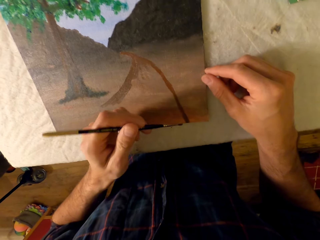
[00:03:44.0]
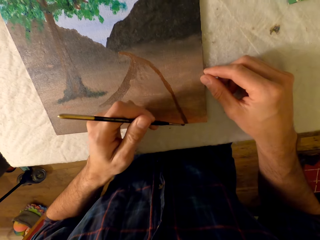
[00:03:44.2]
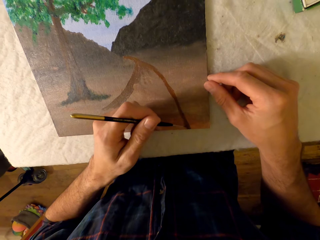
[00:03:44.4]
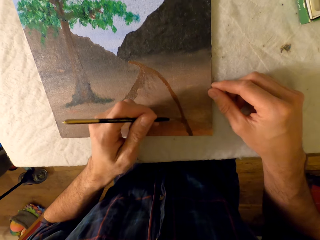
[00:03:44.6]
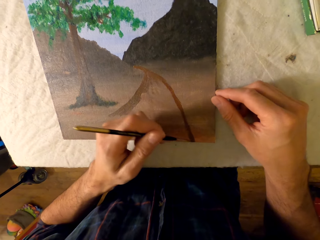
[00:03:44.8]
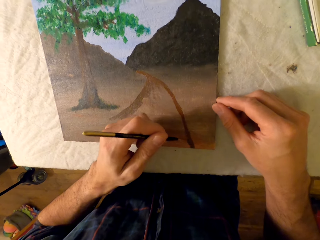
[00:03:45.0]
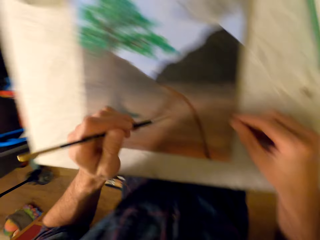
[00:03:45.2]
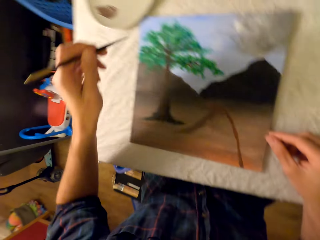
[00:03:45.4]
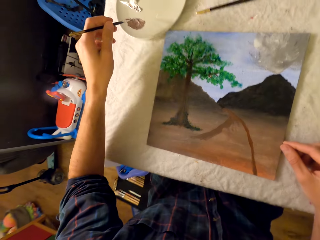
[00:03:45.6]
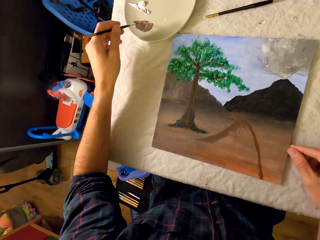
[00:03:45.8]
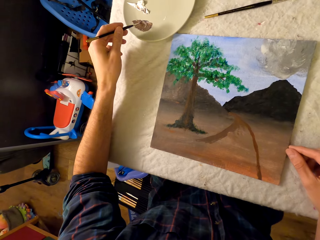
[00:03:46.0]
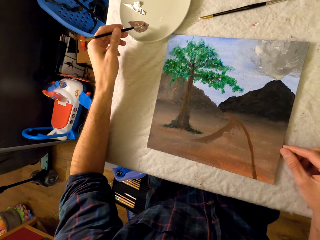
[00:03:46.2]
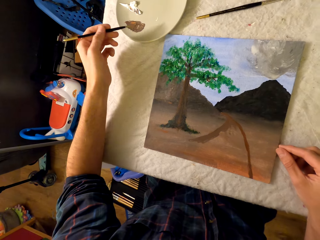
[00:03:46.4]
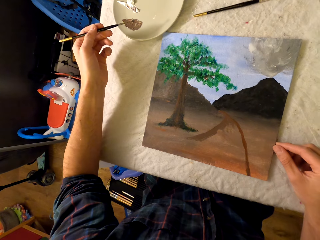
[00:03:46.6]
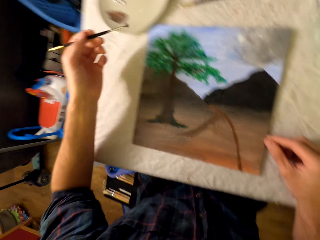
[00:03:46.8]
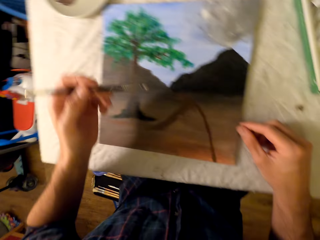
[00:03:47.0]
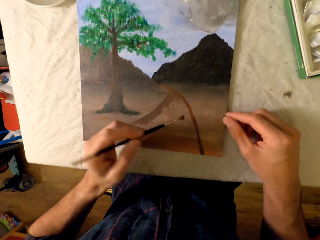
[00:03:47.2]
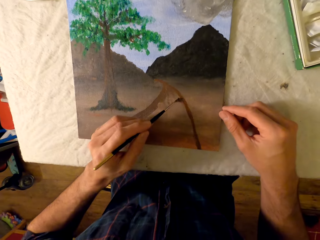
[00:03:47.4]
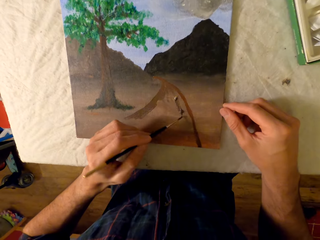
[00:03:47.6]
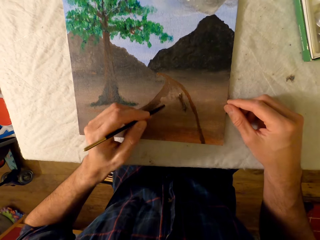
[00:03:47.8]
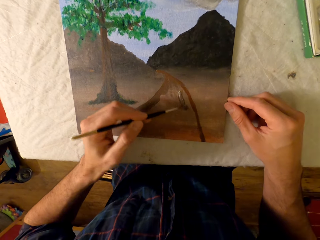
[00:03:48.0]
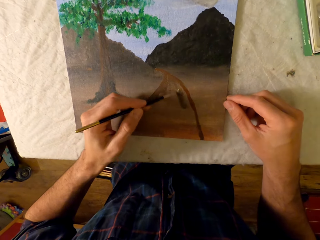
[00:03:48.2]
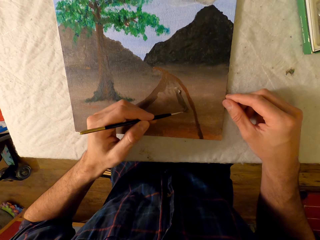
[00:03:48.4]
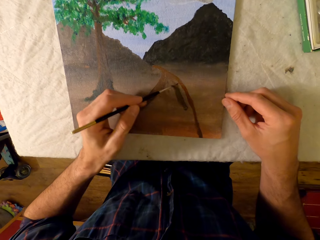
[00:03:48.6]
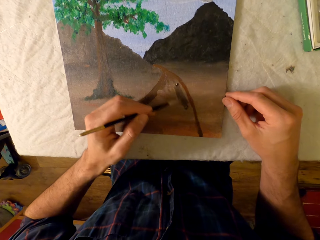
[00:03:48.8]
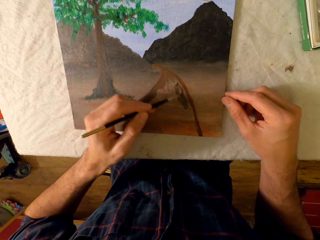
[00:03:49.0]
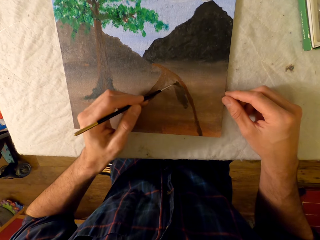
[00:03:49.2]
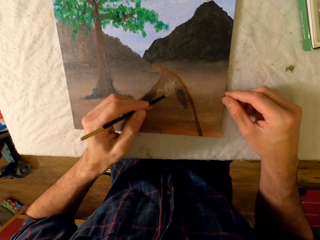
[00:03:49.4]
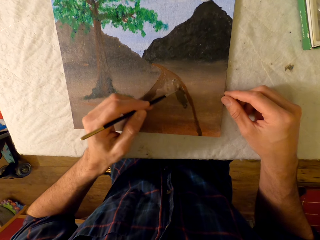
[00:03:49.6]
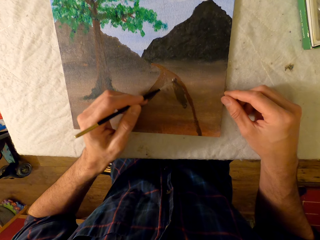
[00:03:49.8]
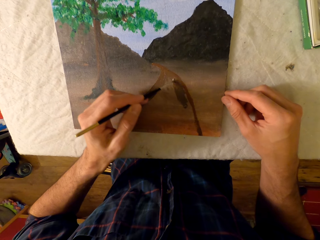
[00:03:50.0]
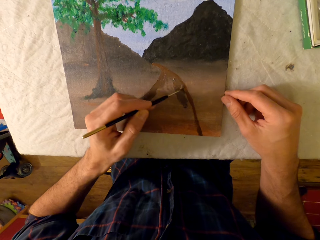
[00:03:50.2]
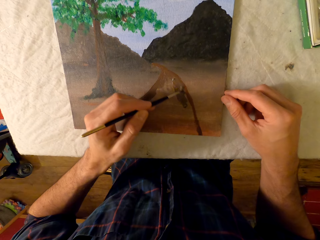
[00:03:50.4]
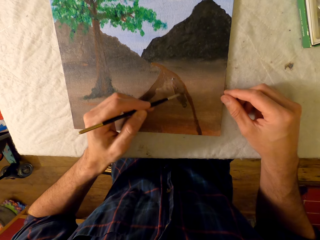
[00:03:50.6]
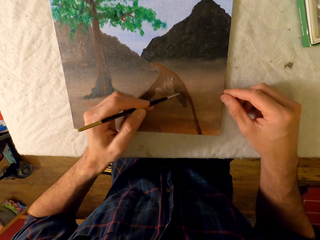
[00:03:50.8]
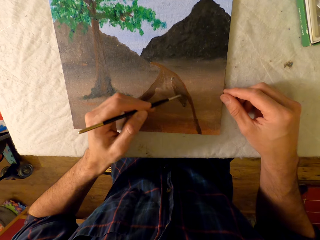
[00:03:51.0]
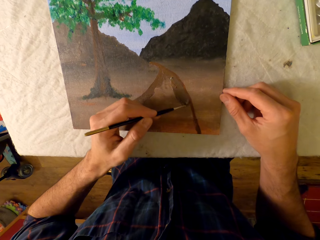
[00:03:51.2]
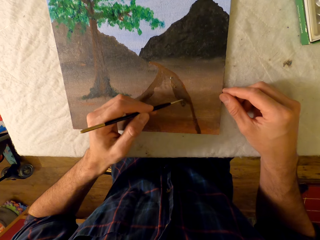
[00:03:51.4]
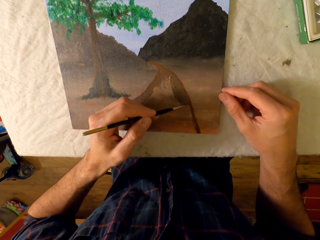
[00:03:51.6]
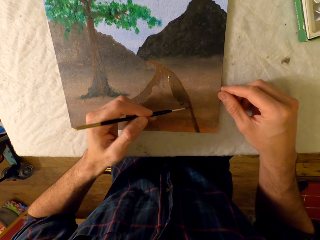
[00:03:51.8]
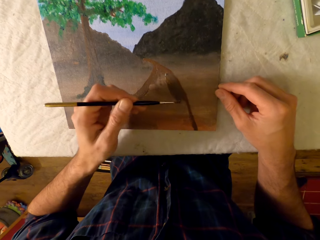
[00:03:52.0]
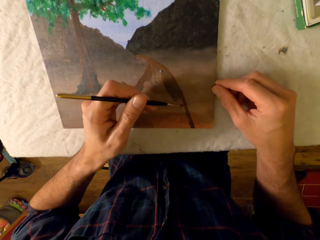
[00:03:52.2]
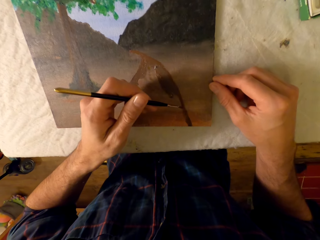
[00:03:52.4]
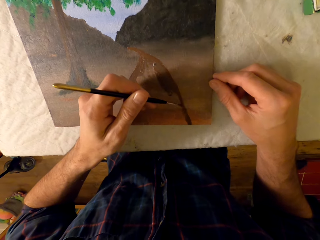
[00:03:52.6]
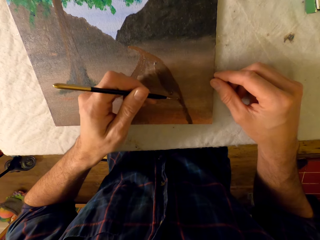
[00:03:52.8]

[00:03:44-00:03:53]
The camera wearer rubs the pen brush in the ink. They select the paint. They draw the picture. They paint the picture with the pen brush.

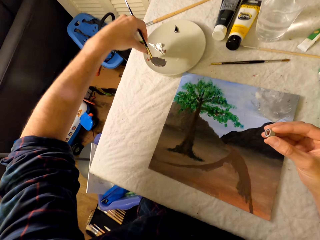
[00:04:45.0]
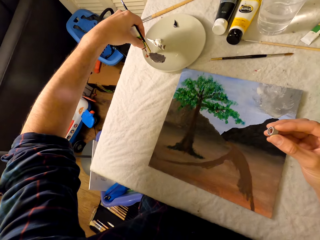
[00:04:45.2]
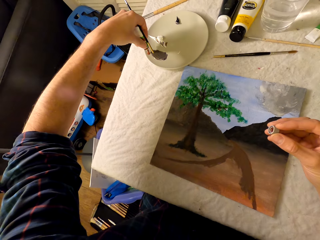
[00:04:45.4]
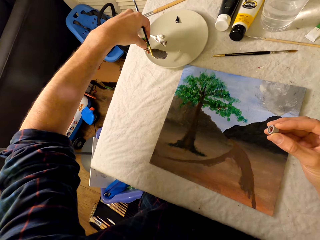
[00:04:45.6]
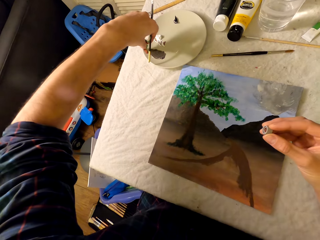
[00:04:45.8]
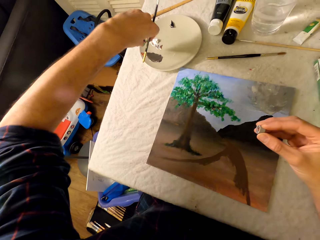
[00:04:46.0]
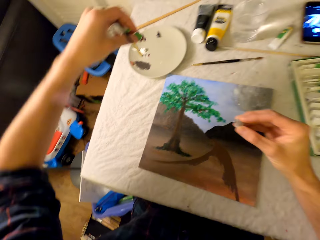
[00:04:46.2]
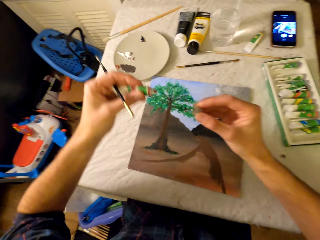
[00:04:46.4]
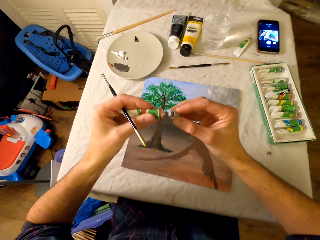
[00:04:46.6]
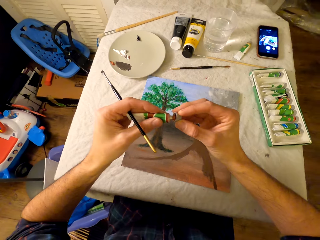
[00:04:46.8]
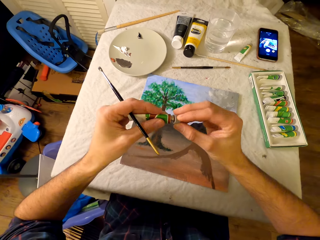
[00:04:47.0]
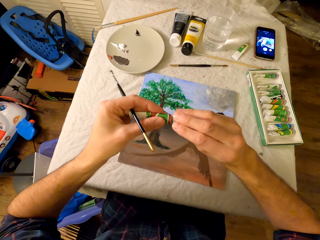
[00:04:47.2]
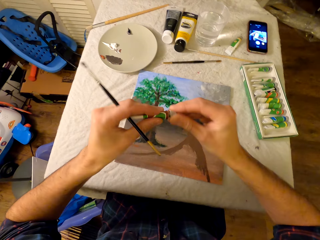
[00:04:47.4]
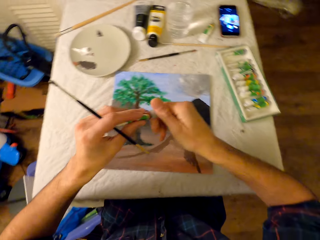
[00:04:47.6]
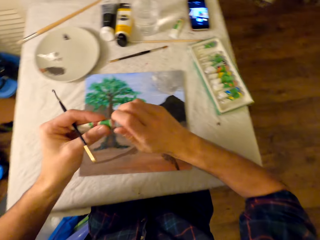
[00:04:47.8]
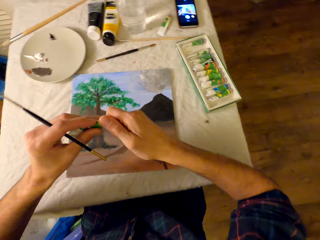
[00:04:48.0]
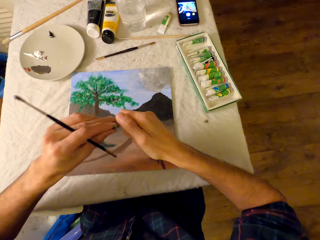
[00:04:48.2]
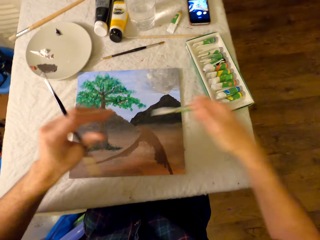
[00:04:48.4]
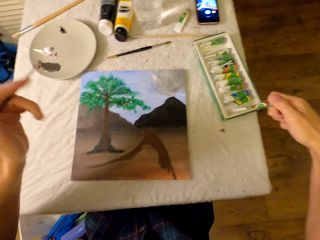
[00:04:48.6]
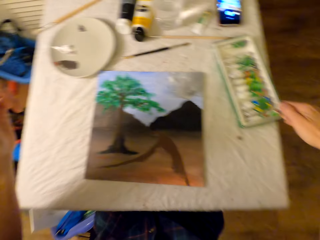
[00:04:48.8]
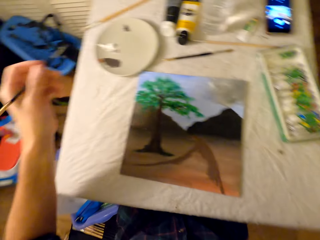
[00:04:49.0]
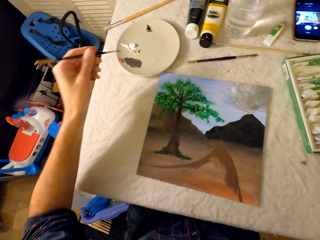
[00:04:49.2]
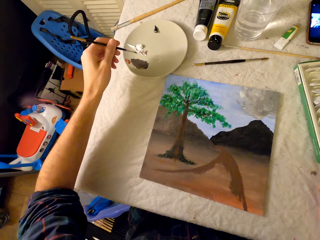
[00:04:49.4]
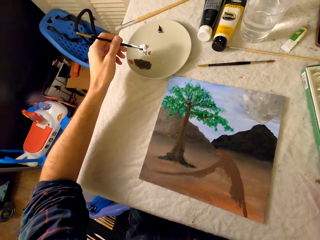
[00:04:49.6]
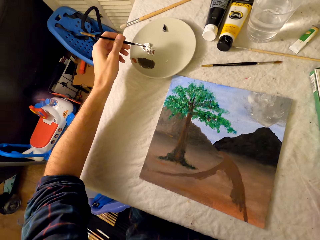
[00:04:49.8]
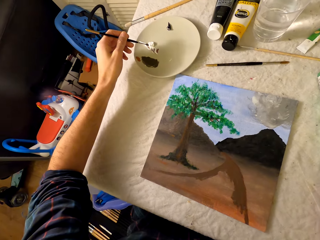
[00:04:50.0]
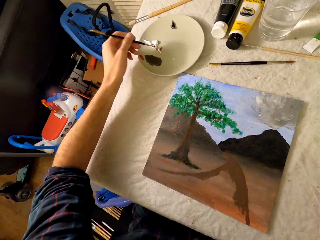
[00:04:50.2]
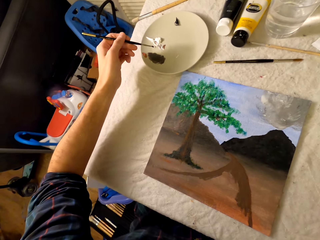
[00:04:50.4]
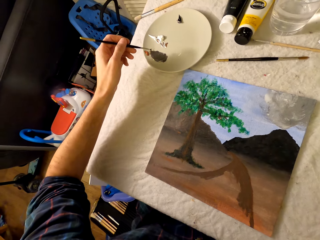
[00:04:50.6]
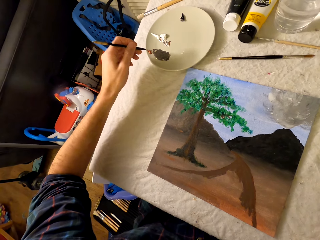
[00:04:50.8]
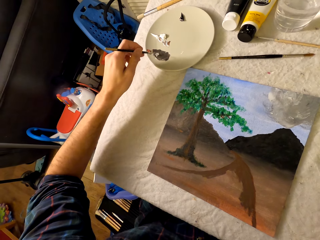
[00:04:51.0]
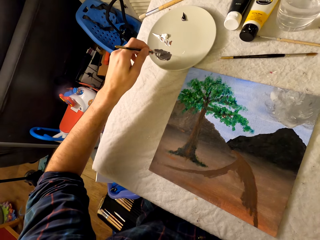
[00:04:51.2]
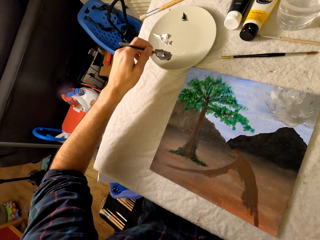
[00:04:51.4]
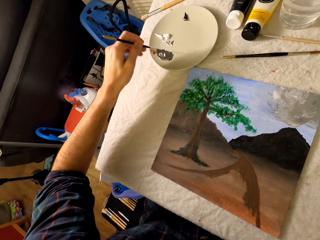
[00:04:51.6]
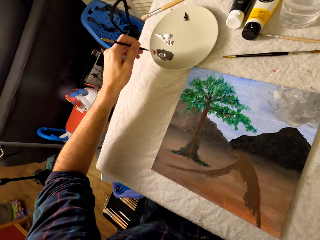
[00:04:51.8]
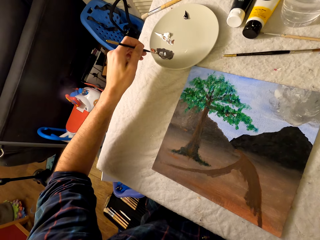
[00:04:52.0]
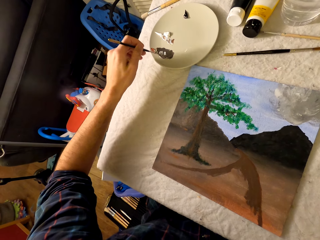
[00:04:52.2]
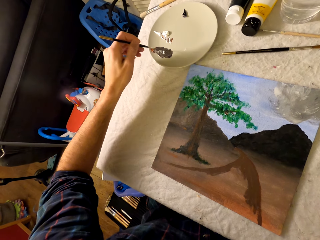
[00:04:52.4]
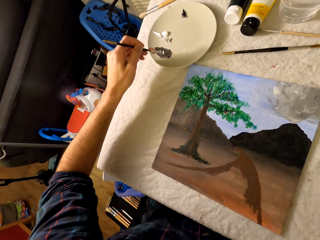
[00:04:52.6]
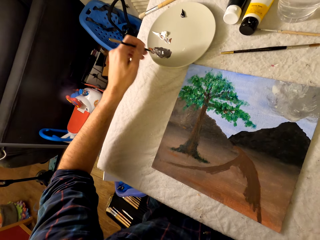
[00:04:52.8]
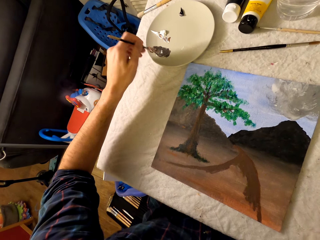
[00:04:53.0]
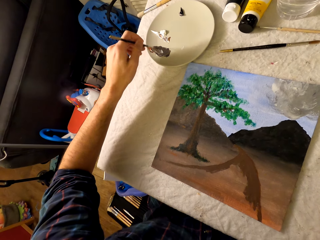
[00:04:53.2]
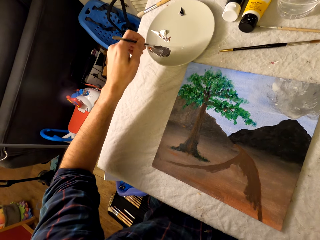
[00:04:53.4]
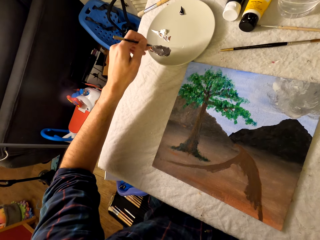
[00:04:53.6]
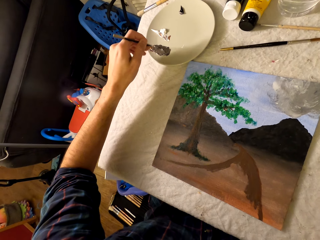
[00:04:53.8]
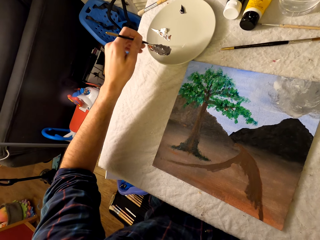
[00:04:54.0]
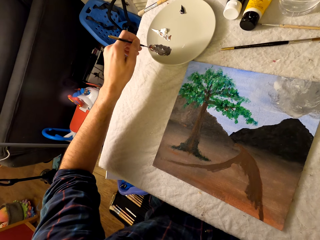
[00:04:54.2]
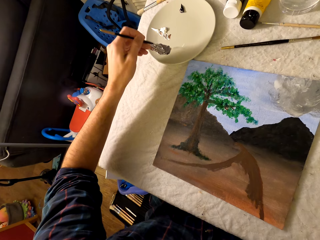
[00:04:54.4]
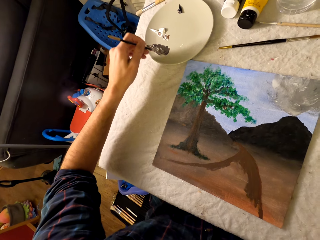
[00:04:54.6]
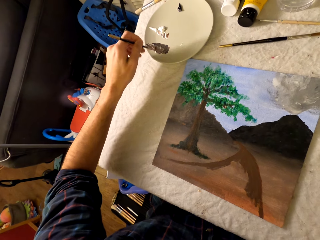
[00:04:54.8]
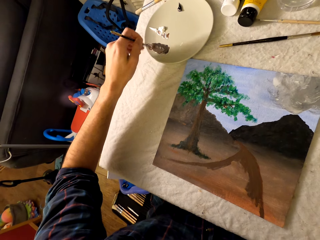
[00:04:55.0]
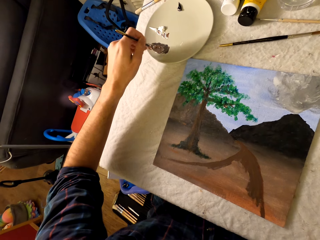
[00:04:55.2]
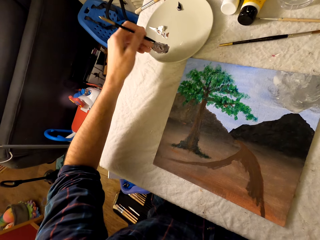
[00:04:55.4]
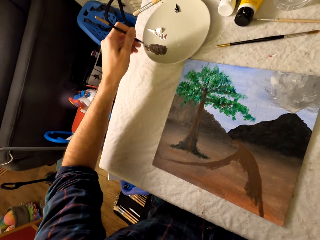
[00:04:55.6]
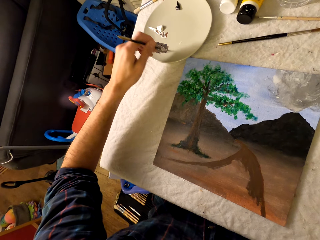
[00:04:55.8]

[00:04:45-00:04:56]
The camera wearer closes the paint tube with both hands. He puts the paint tube back in the box. He rubs the pen brush in the ink. He scoops paint with his left hand.

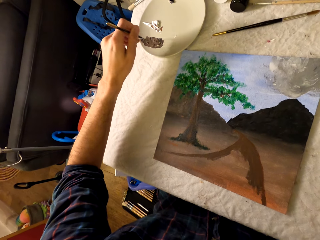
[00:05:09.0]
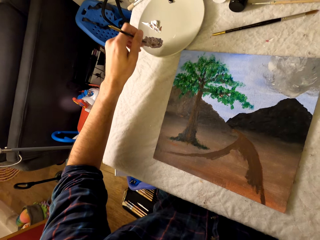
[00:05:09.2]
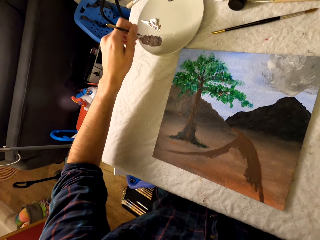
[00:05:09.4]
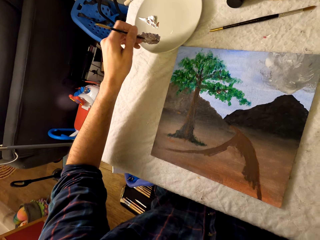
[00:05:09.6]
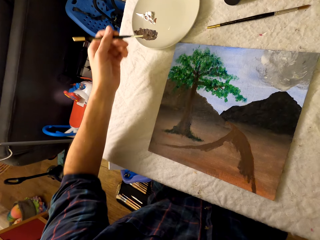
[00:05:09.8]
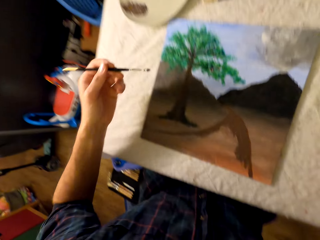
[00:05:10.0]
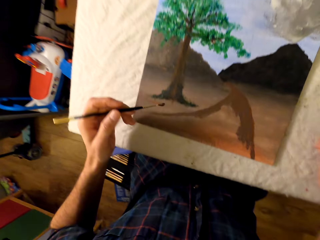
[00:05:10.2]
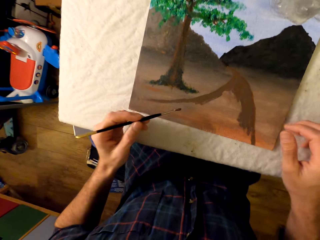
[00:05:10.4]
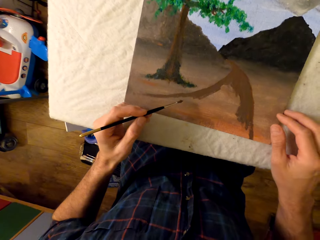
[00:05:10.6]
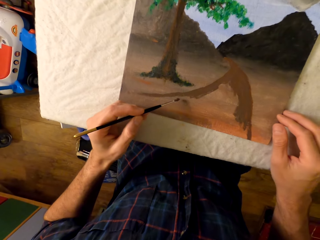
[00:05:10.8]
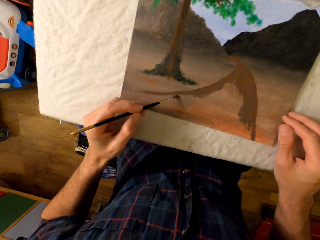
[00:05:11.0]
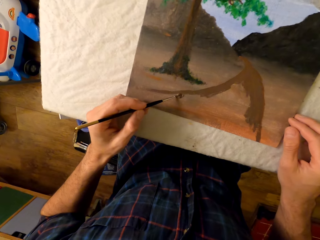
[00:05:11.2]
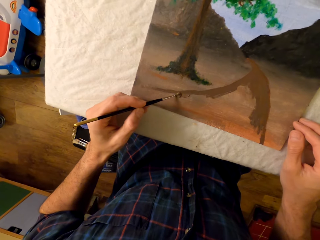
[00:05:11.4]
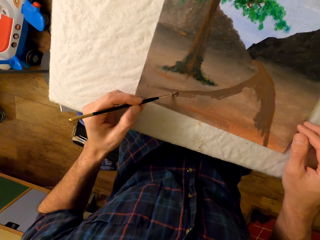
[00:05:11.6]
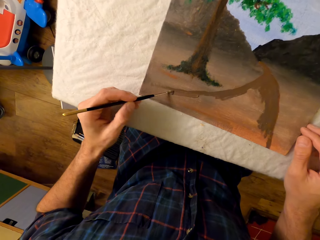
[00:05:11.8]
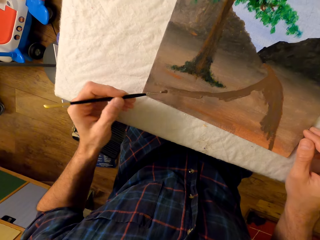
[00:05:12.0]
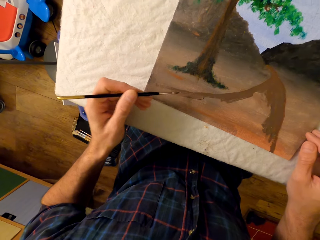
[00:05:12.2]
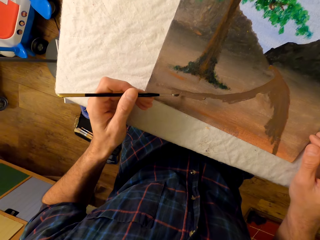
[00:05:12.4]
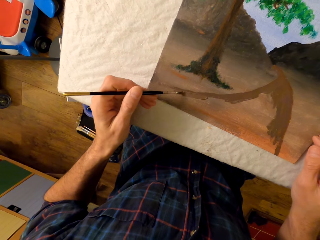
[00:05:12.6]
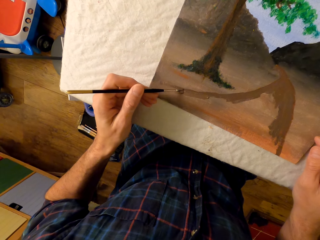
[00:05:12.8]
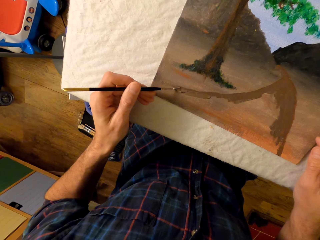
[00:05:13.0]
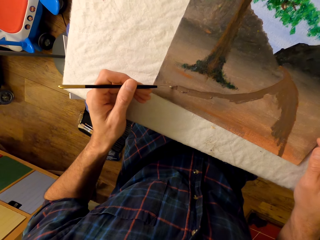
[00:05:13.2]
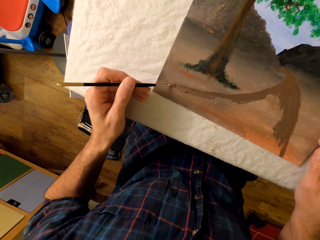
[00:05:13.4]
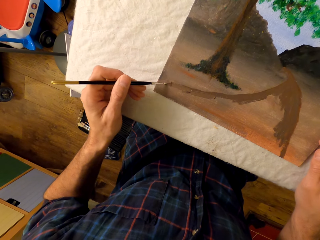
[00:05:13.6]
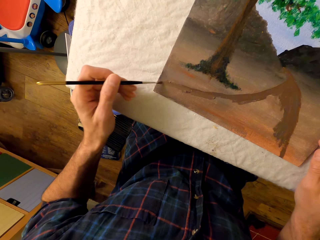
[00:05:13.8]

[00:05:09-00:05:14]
The camera wearer paints the picture with his left hand, with the pen brush.
